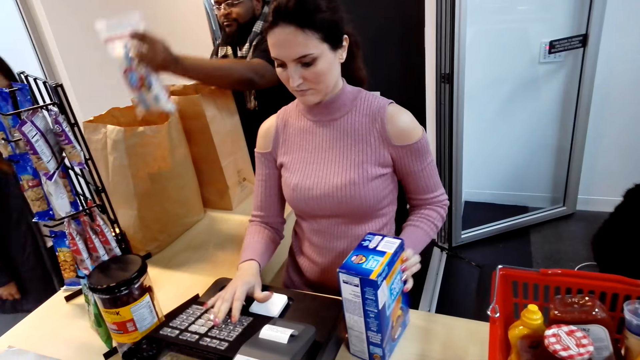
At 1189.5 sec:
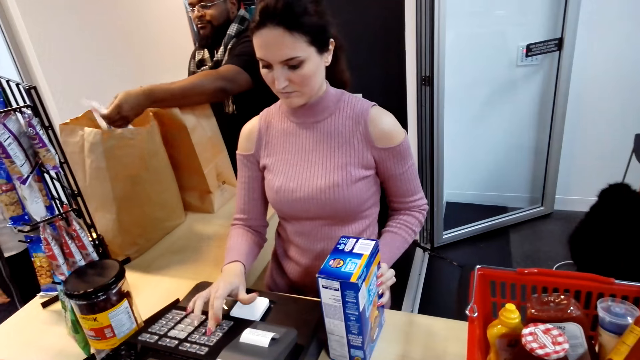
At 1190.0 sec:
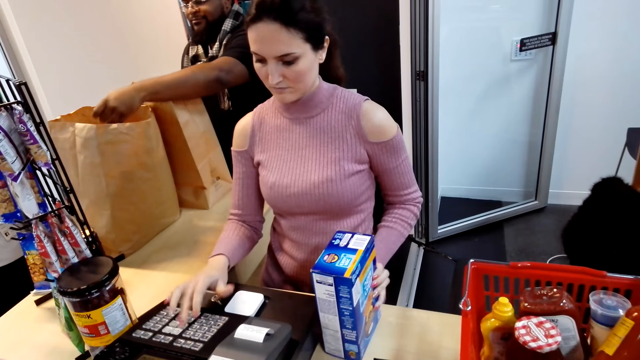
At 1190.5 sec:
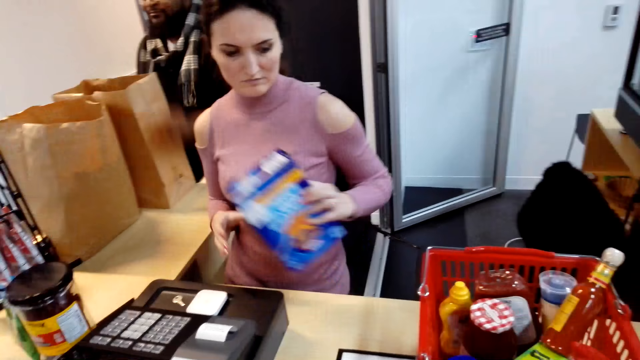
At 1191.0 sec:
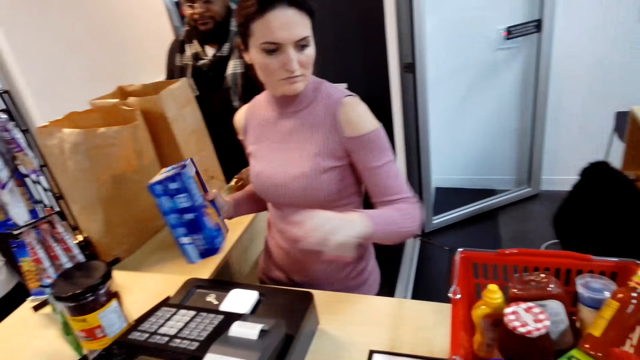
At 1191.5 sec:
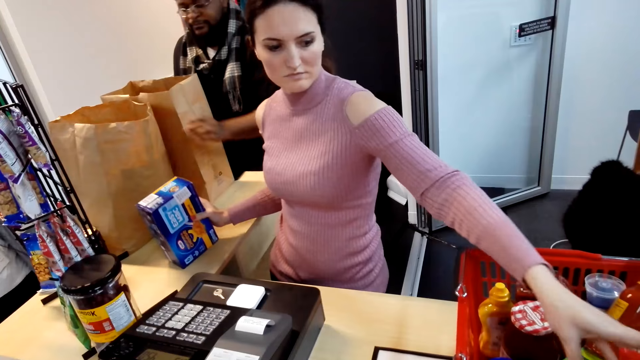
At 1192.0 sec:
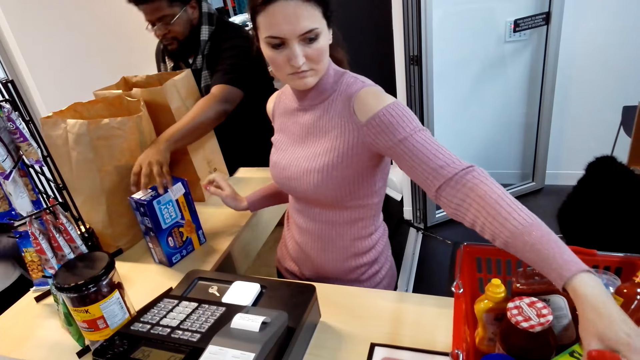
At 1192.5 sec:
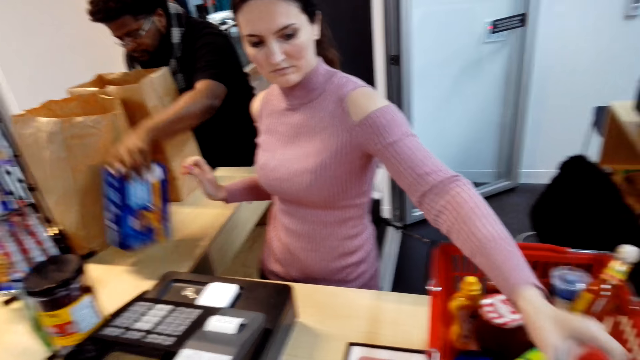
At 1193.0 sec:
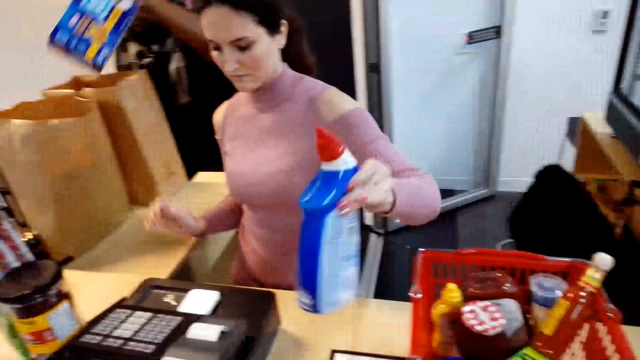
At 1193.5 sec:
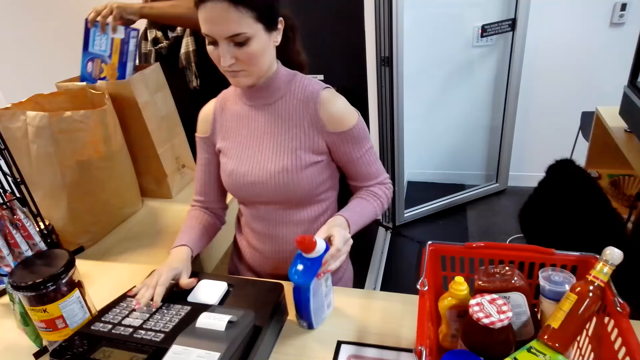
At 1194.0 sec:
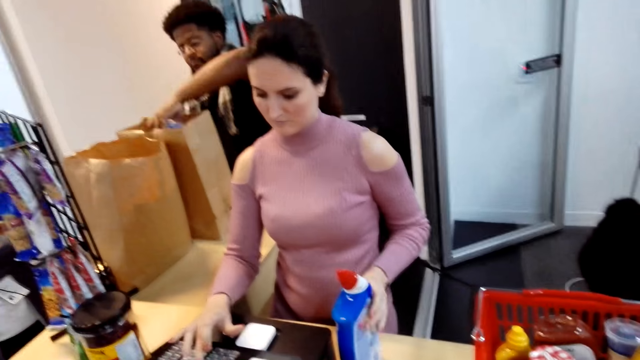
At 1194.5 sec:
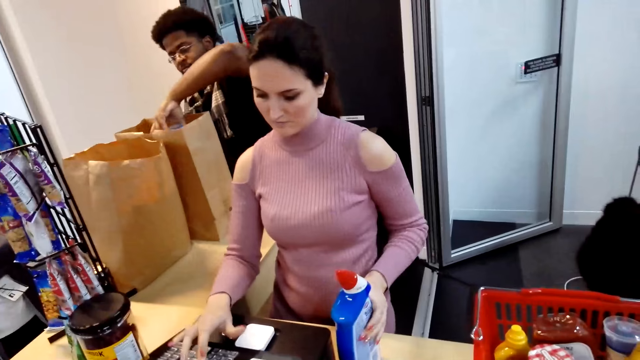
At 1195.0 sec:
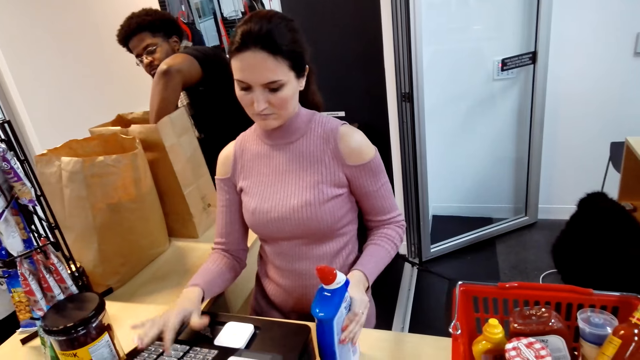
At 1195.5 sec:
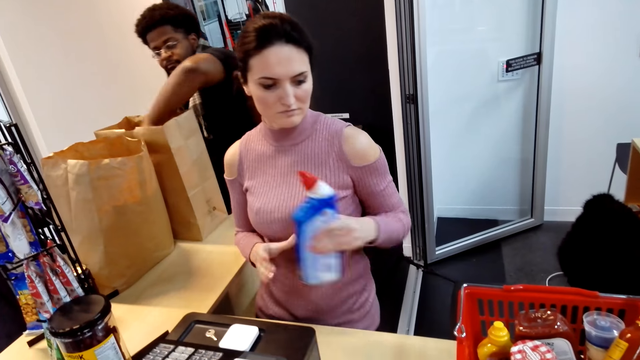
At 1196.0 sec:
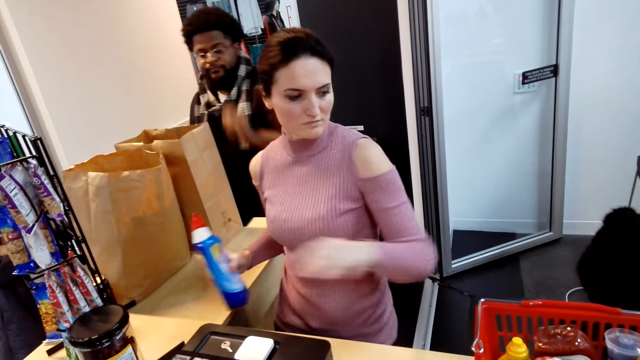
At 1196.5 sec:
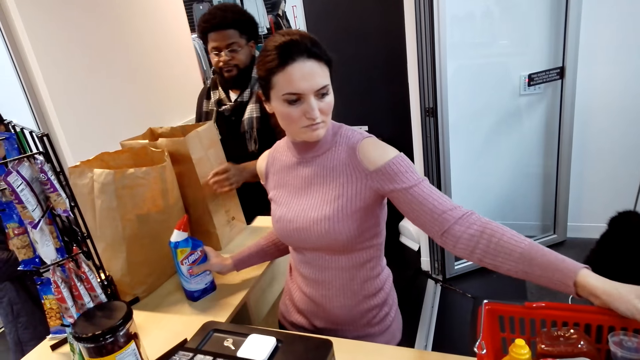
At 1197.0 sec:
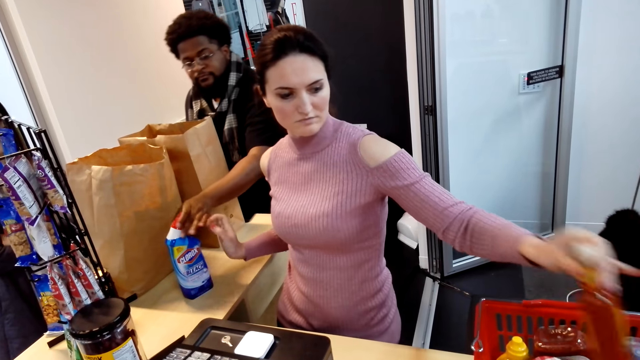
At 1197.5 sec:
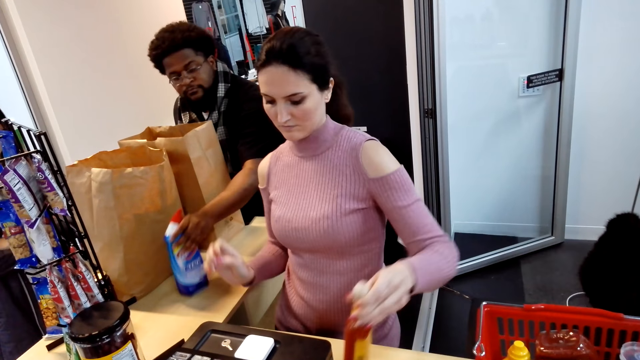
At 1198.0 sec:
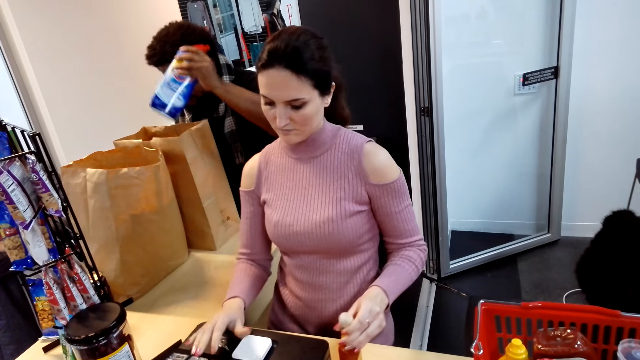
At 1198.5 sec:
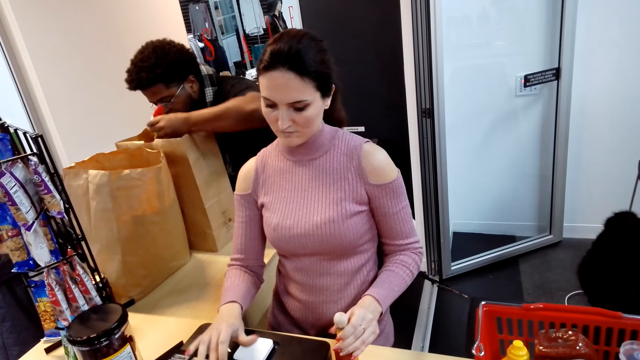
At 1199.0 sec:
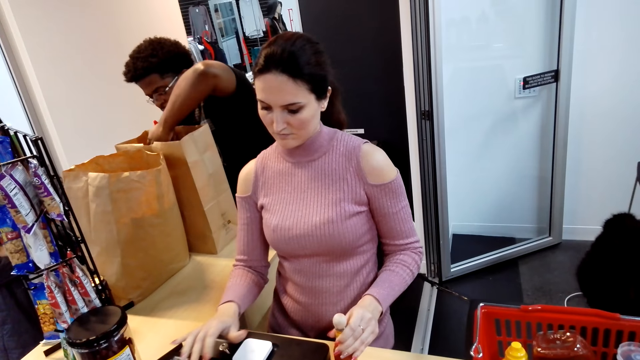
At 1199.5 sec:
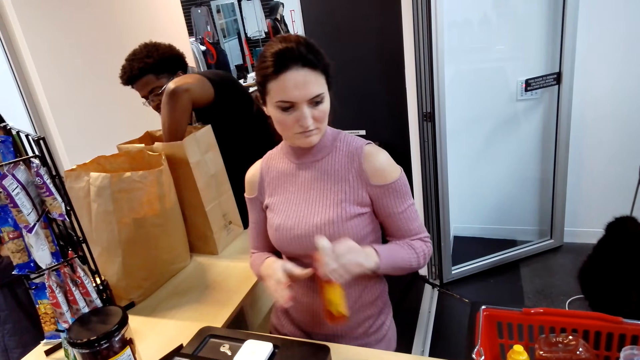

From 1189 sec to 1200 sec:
A man places the item in the shopping bag. A woman picks an item on the counter, holds an item in her other hand, places the item on the counter and picks an item in the shopping basket. The man picks an item on the counter and places the item in the shopping bag. The woman operates the machine, holds an item in her other hand and places the item on the counter. The man places the item in the shopping bag and picks an item on the counter. The woman operates the machine. The man places the item in the shopping bag.

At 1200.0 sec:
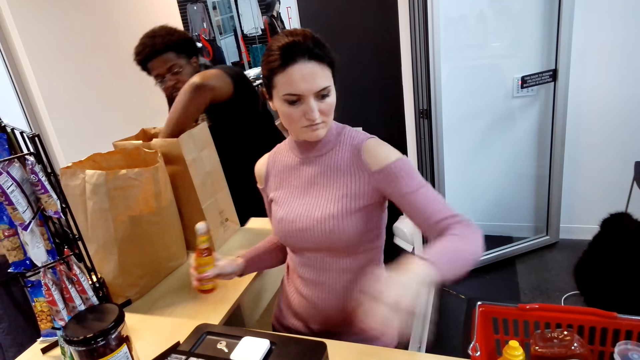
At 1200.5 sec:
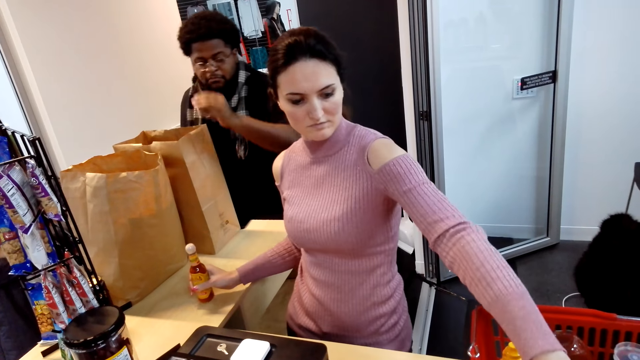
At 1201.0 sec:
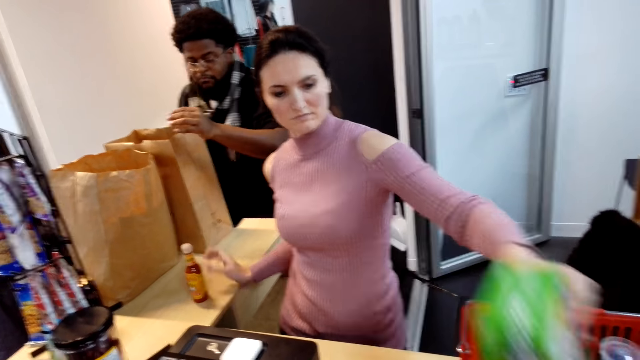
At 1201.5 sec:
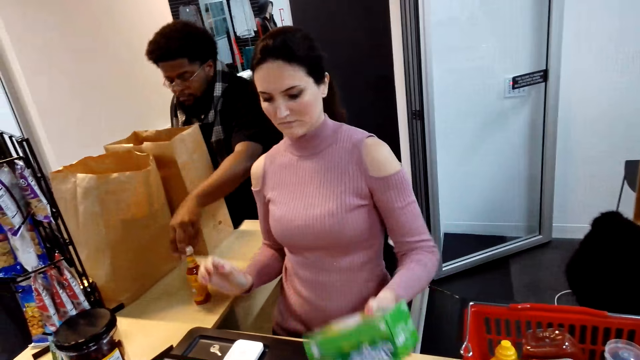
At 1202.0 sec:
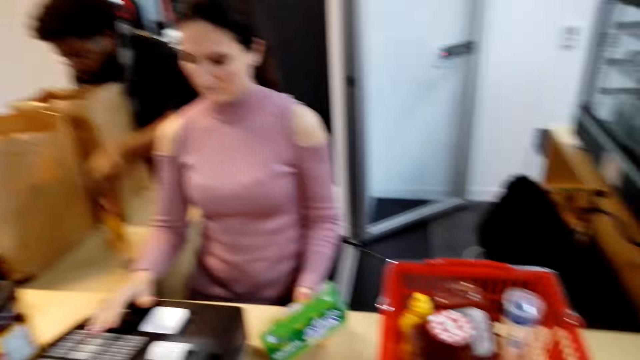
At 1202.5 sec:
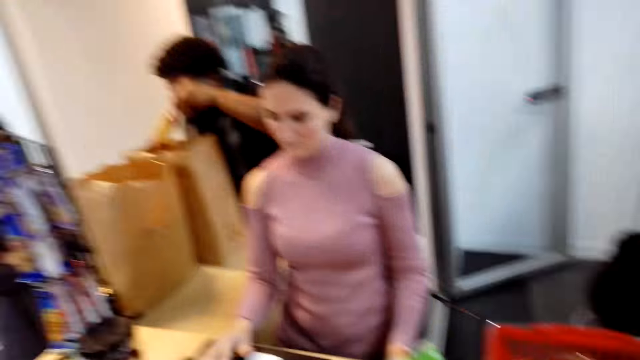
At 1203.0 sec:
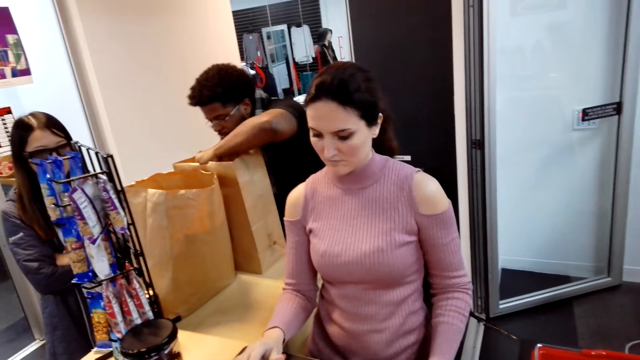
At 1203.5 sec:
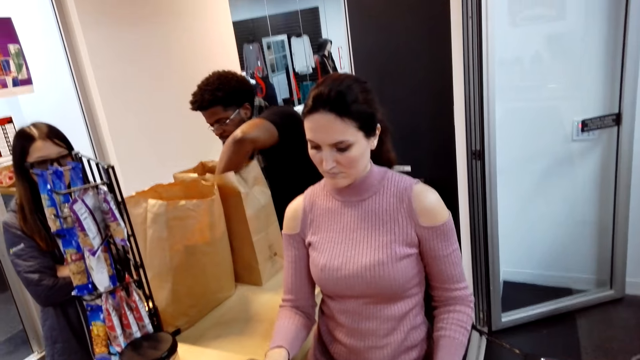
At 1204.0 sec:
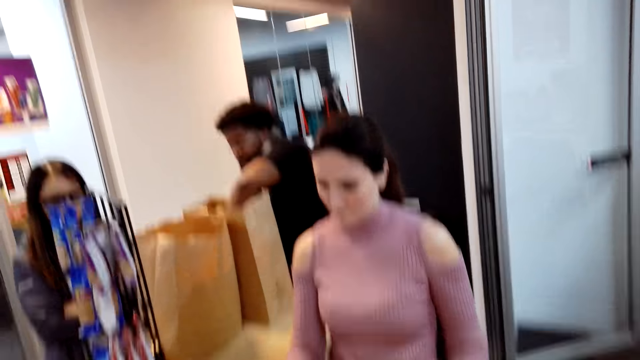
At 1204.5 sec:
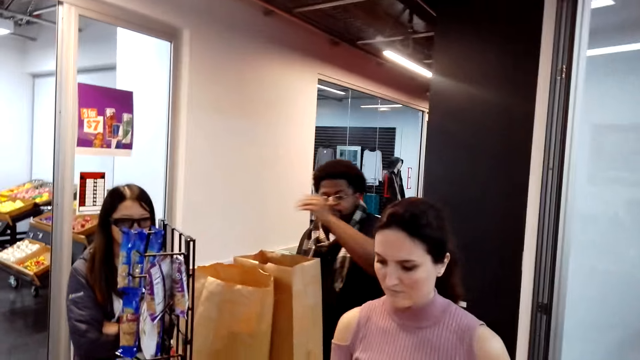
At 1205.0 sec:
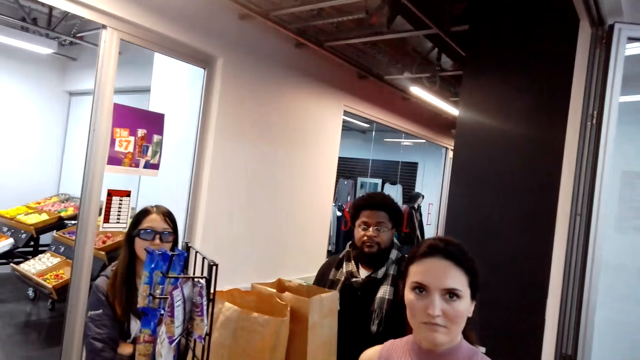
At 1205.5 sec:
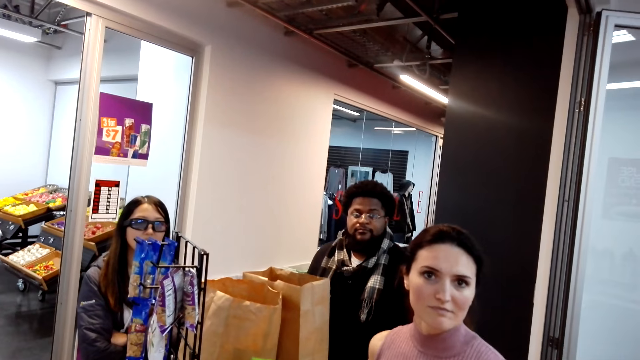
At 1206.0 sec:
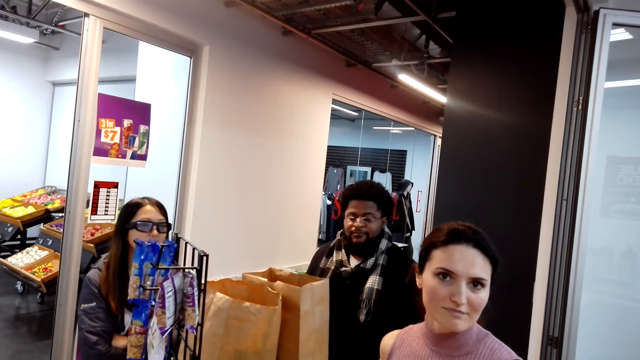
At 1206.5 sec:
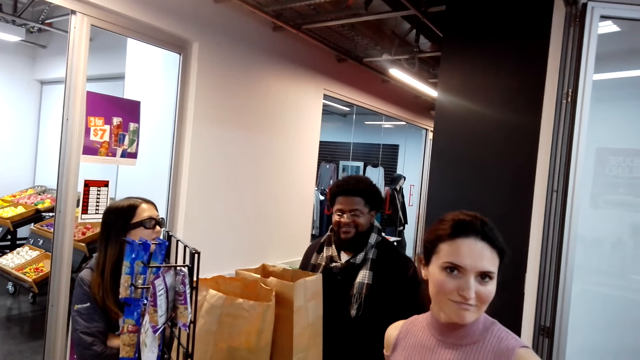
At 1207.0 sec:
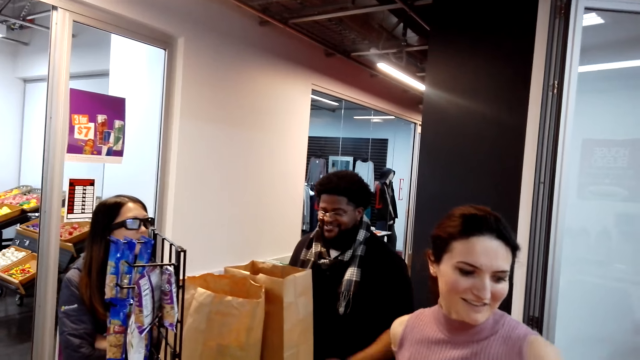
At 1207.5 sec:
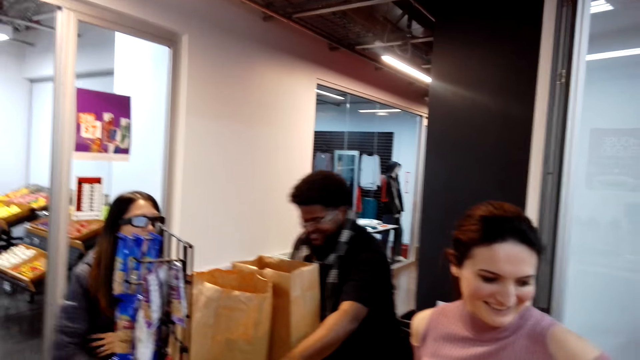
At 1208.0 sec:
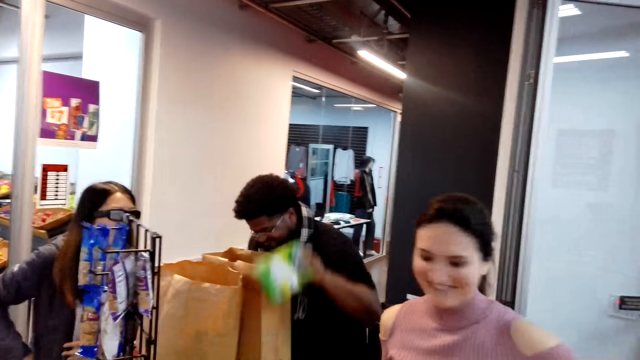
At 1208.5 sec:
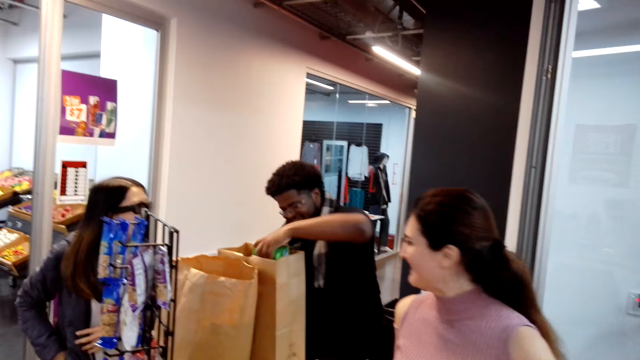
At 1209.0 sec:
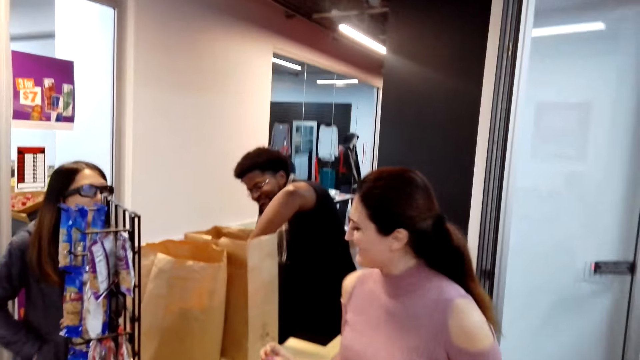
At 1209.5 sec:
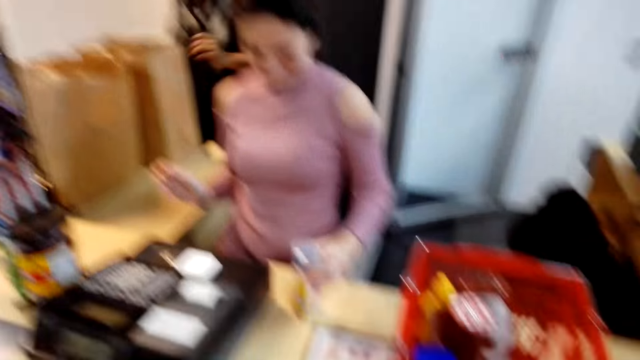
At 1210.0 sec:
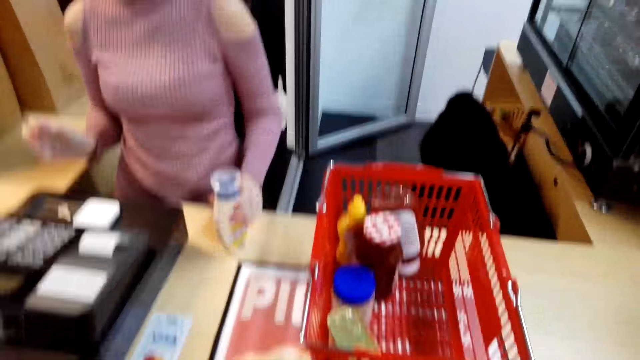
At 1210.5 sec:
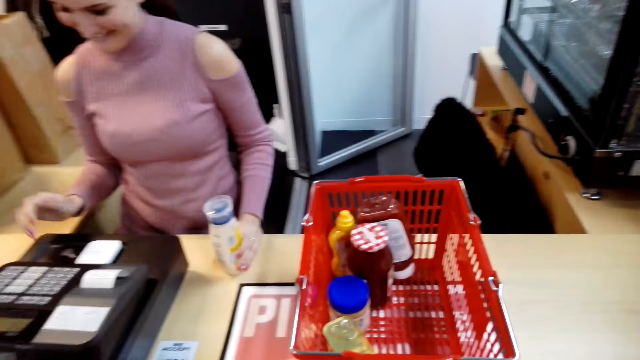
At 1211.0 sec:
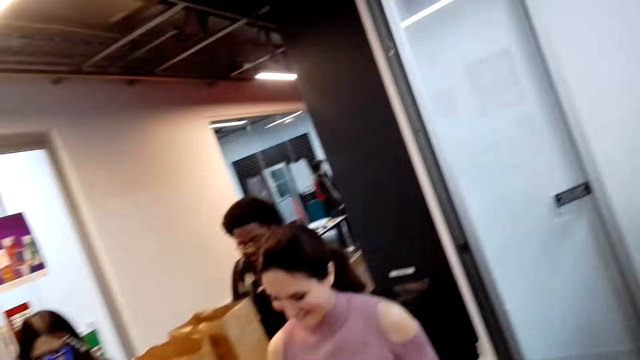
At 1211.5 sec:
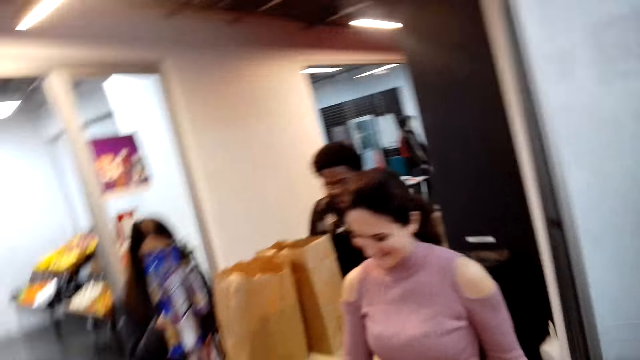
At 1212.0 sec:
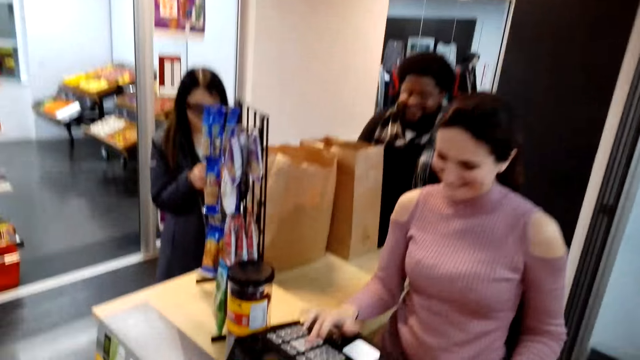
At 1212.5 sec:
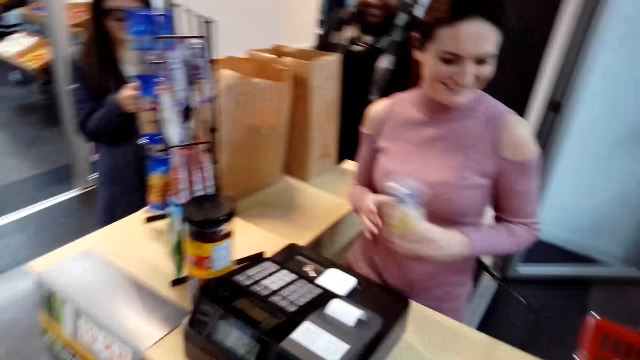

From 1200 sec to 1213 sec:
A woman holds an item in her other hand. She places the item on the counter and picks up an item in the shopping basket. A man picks up an item on the counter. The woman operates the machine. The man places the item in the shopping bag. The camera wearer speaks to the woman and the man. The man speaks to the camera wearer. The man picks up an item on the counter. Another woman puts her hand in her pocket. The man places the item in the shopping bag. The first woman holds an item on the counter. She operates the machine.
